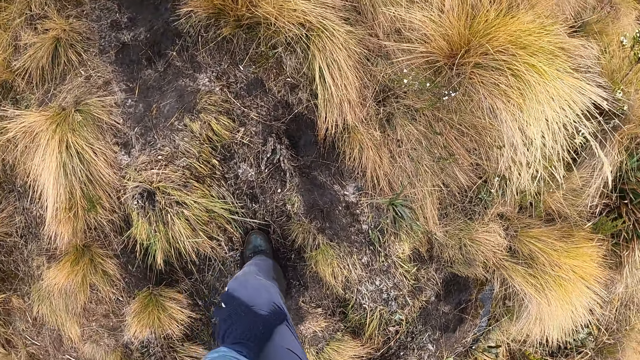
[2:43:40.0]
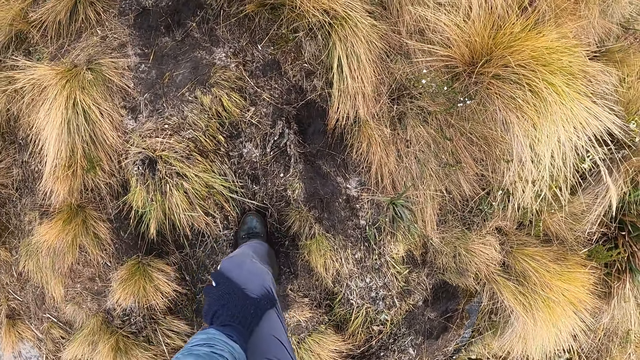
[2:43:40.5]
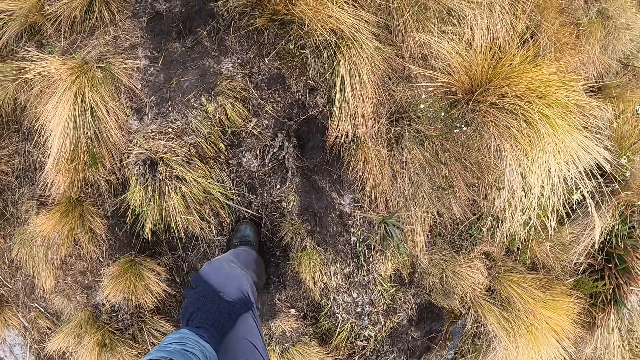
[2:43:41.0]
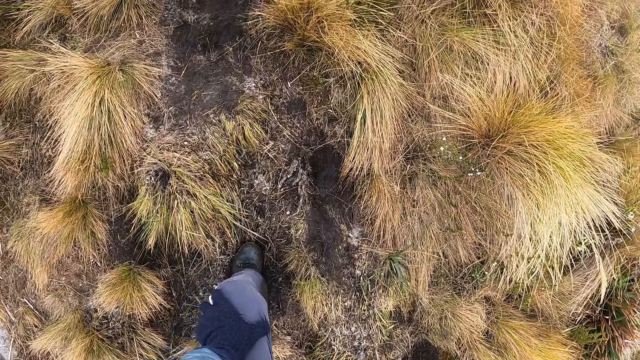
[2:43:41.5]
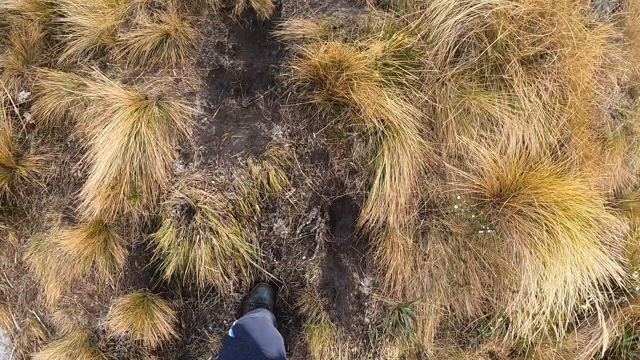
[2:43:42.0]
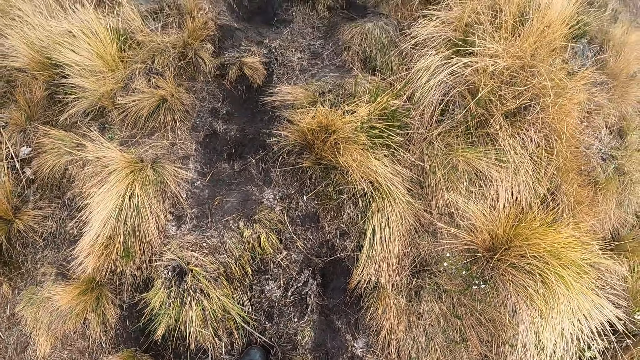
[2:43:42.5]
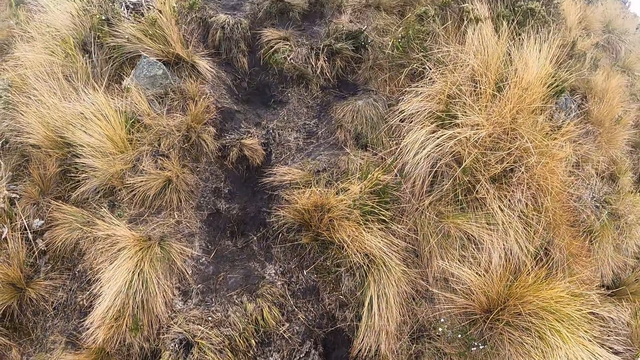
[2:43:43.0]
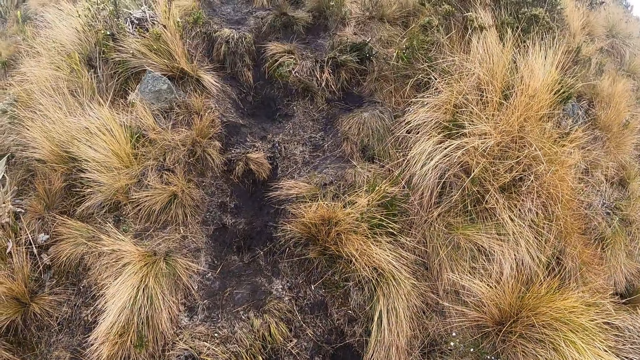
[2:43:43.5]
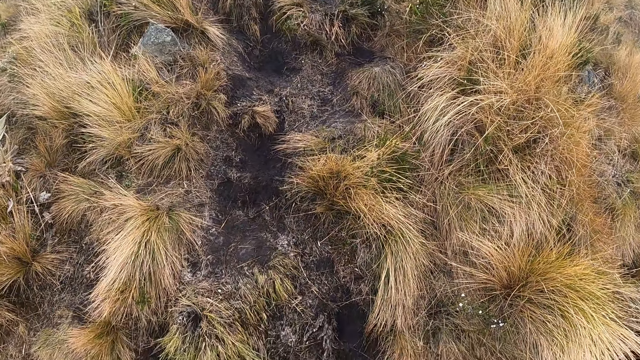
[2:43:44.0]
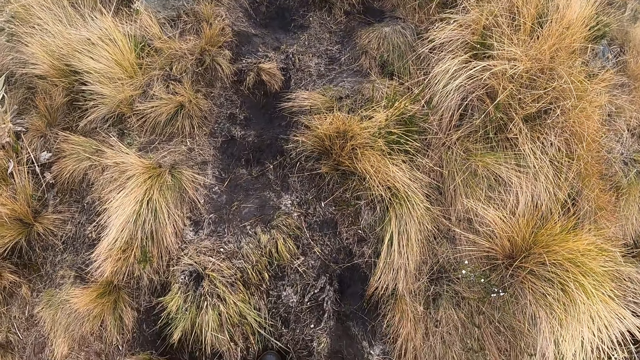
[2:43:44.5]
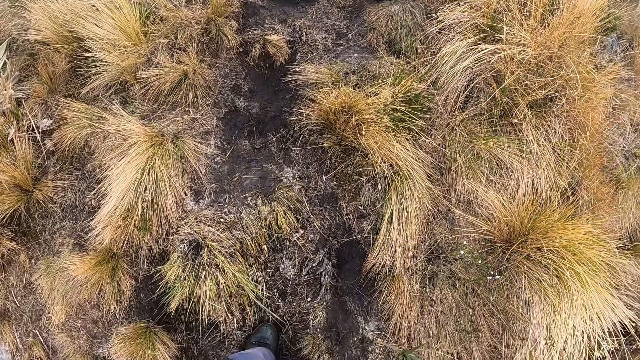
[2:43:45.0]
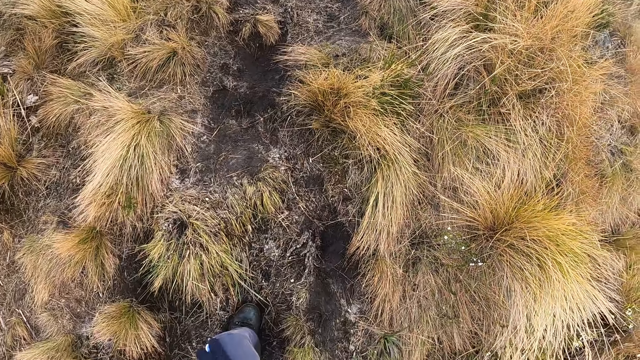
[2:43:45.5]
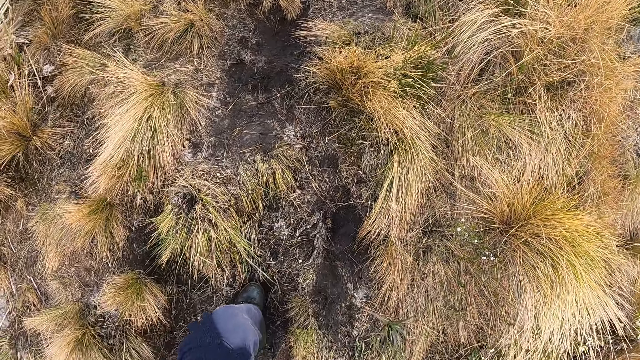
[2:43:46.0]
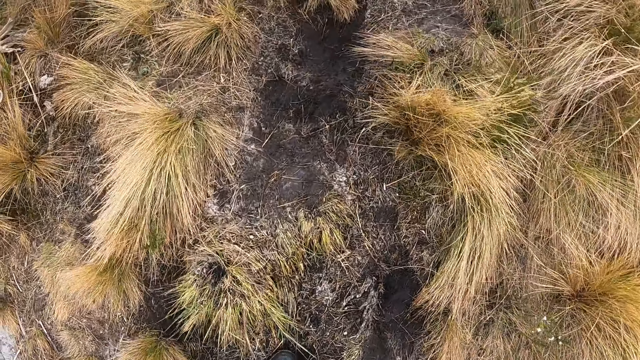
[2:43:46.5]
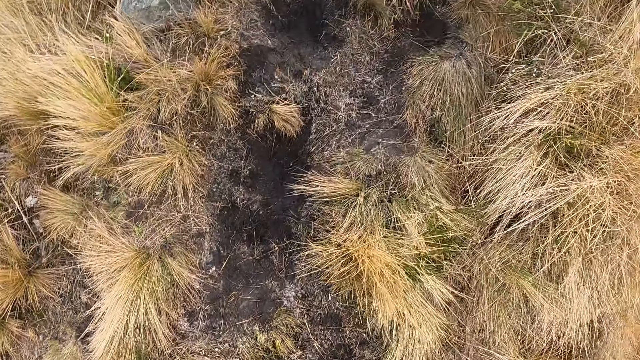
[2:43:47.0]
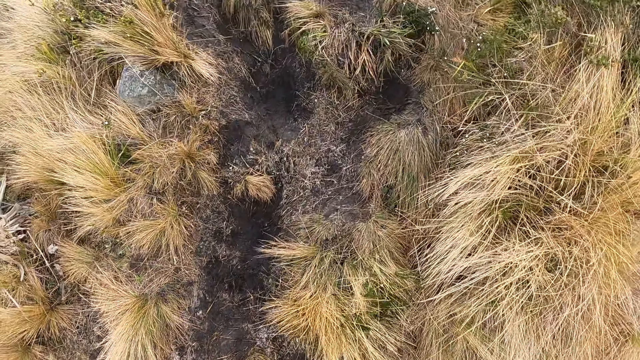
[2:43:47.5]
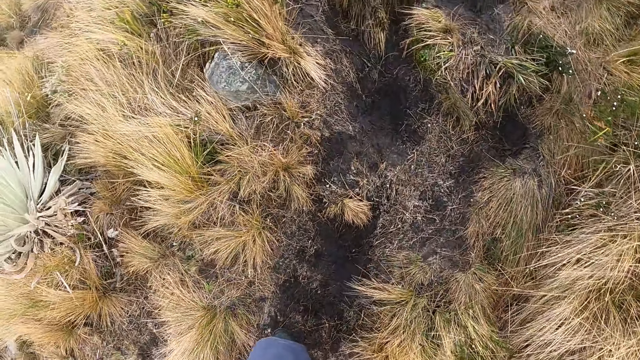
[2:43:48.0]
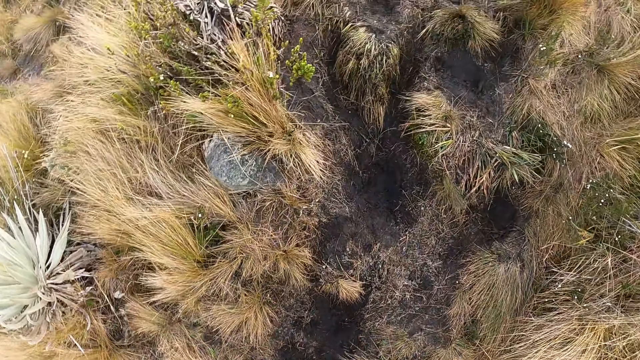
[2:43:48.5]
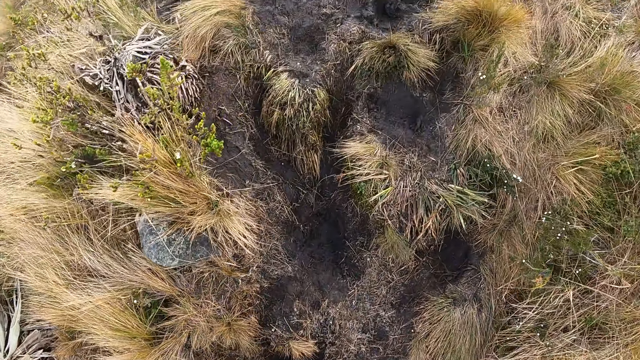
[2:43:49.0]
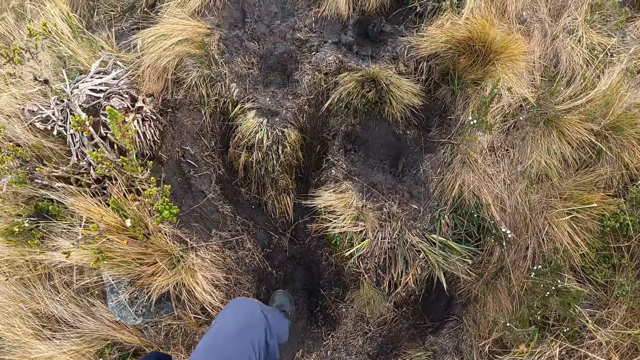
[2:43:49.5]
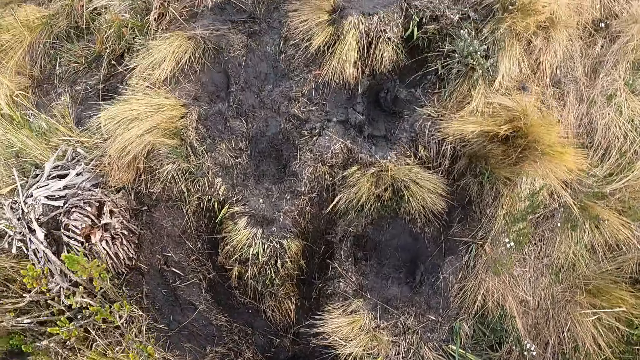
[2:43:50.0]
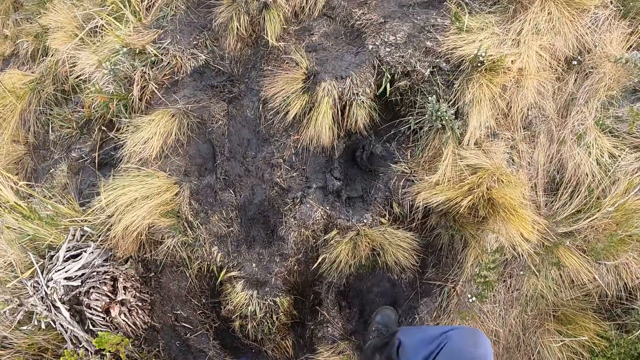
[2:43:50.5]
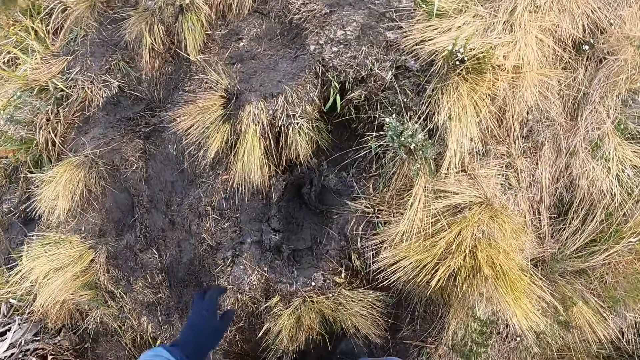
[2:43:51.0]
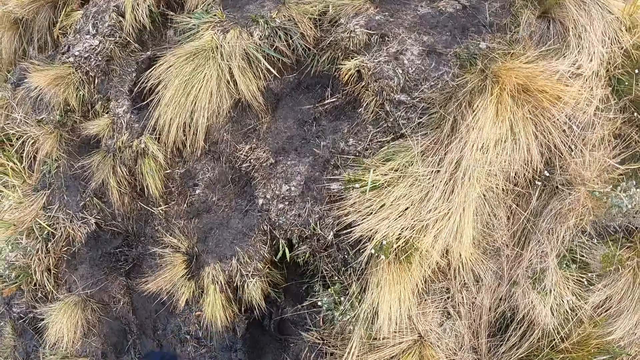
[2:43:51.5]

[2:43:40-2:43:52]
The camera wearer climbs up the mountain. They walk around.

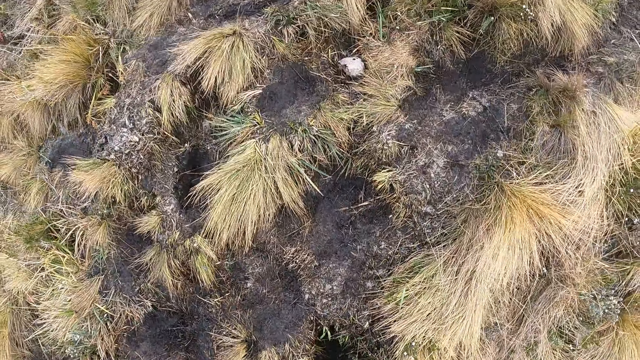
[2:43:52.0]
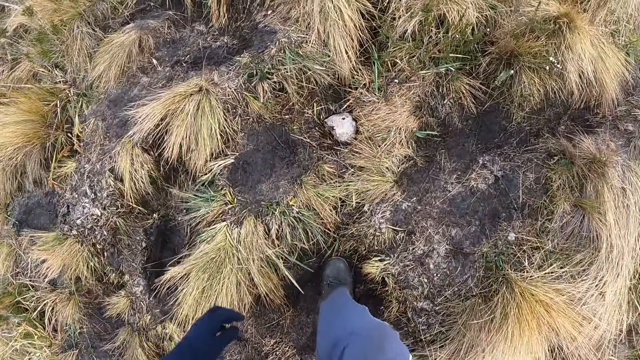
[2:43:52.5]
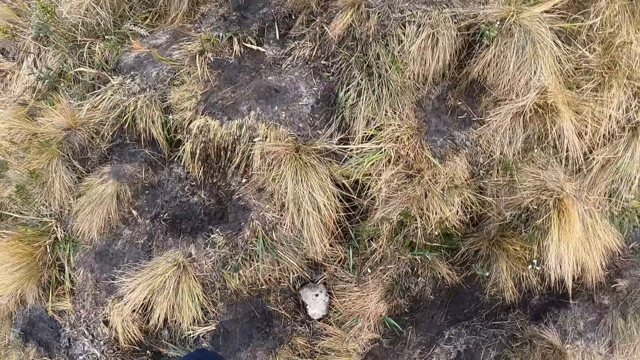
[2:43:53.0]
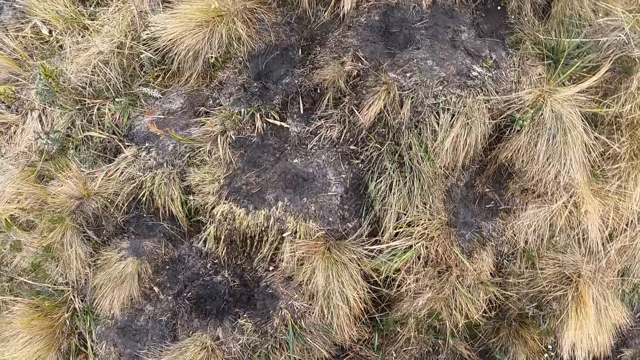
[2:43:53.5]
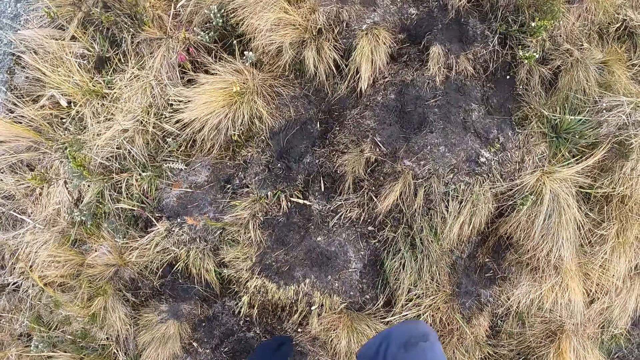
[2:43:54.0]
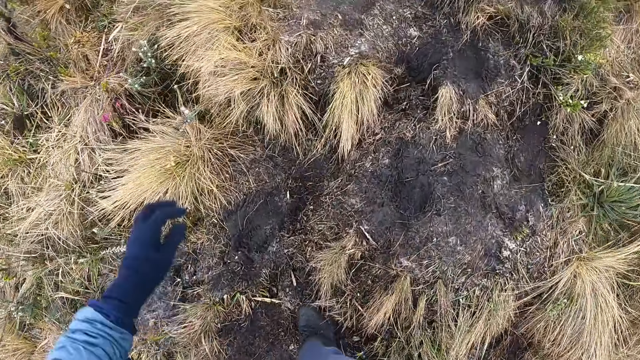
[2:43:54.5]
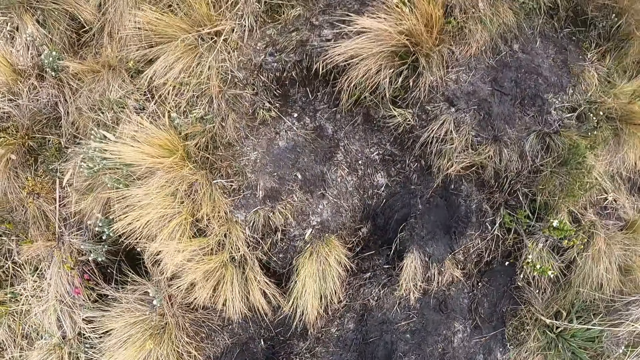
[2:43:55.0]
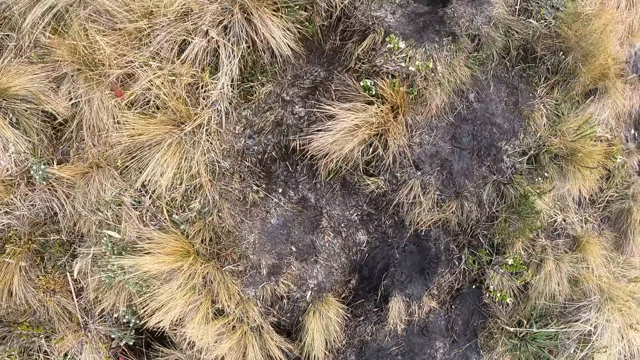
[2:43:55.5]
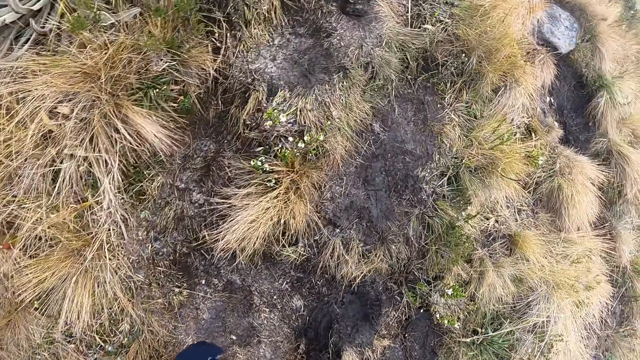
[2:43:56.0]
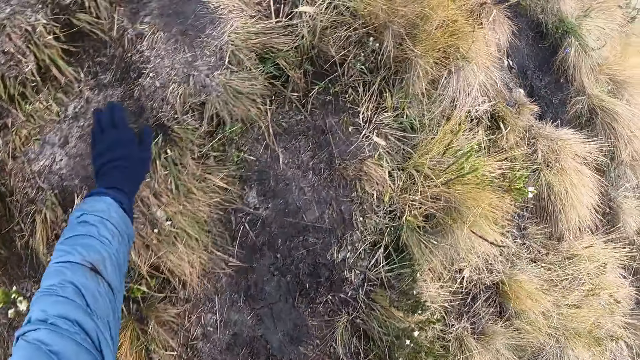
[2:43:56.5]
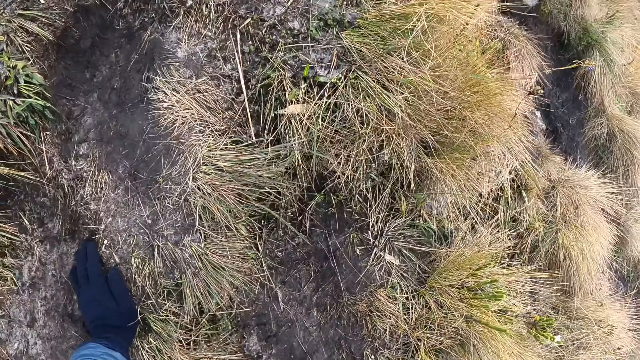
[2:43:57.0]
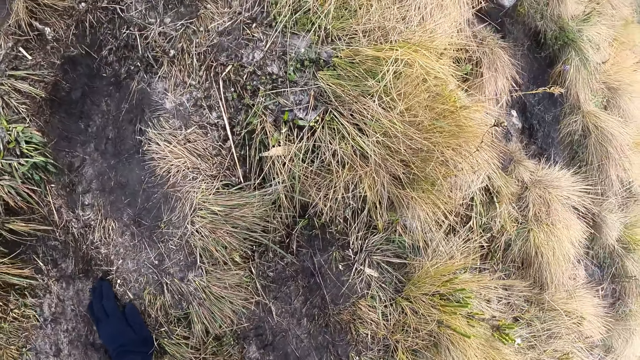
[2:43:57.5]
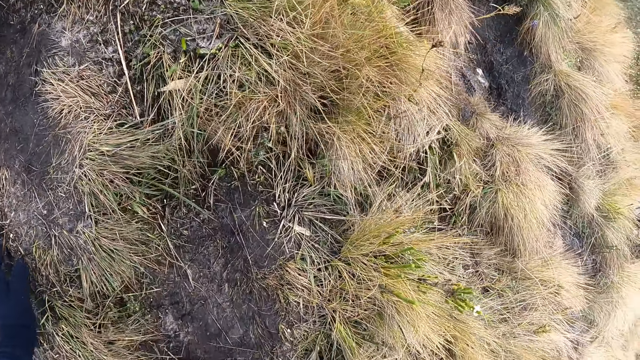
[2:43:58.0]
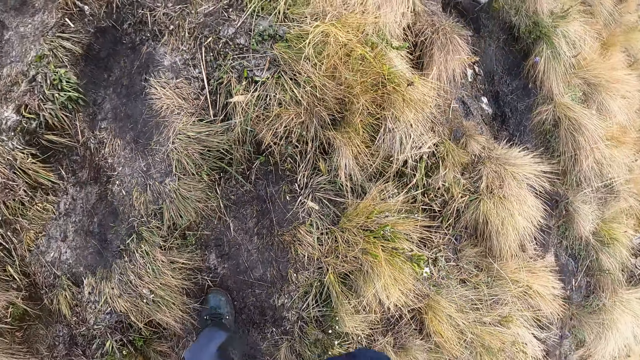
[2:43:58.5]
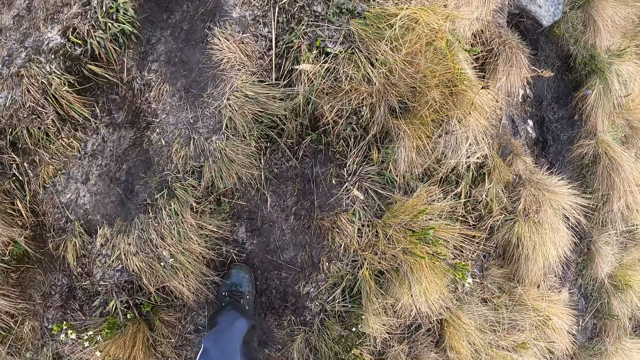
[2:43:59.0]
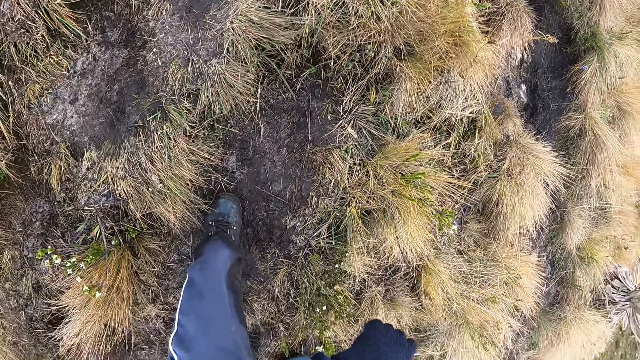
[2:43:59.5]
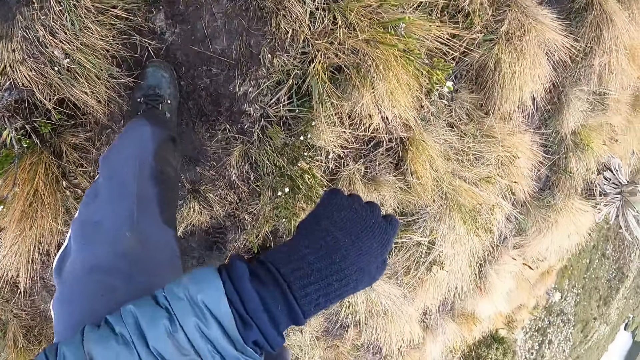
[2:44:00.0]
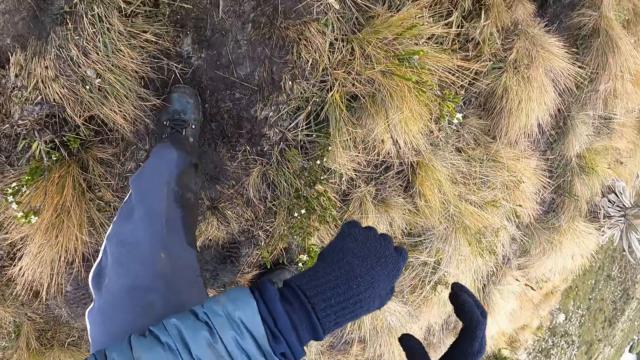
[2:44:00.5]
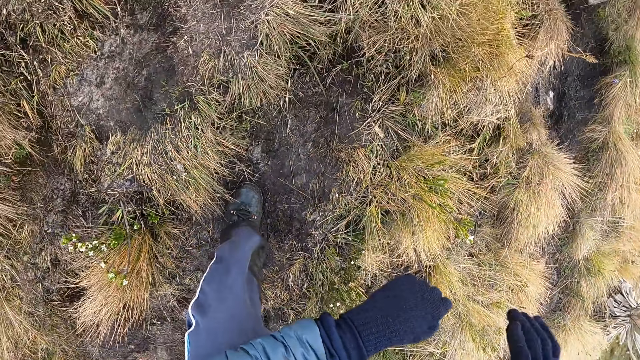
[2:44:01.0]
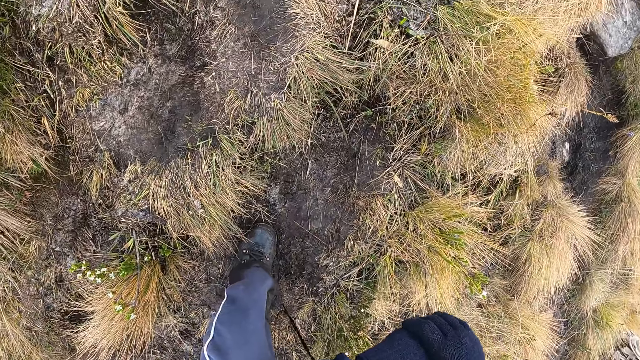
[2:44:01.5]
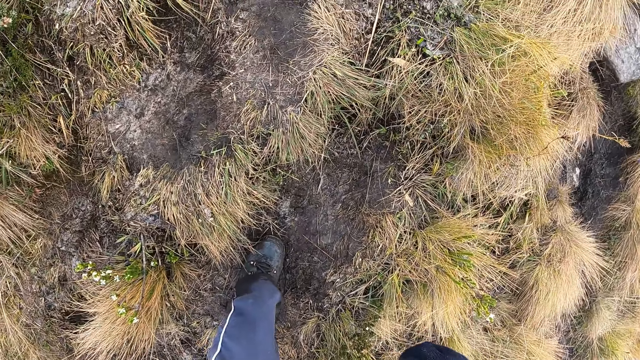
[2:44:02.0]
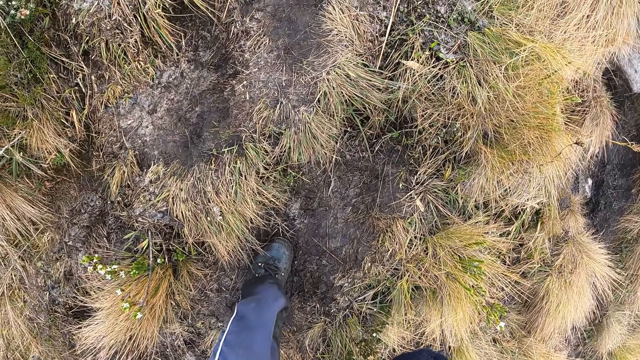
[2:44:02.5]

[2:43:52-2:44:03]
The camera wearer looks around. They lean on one knee.
